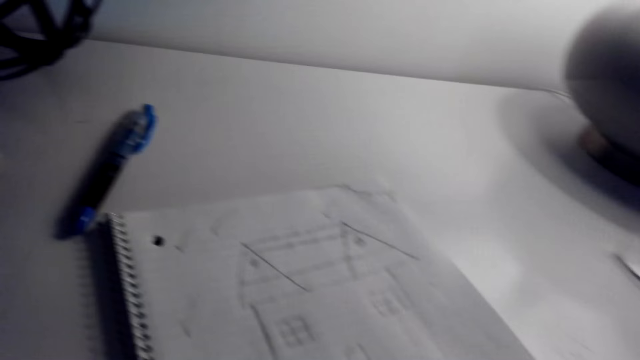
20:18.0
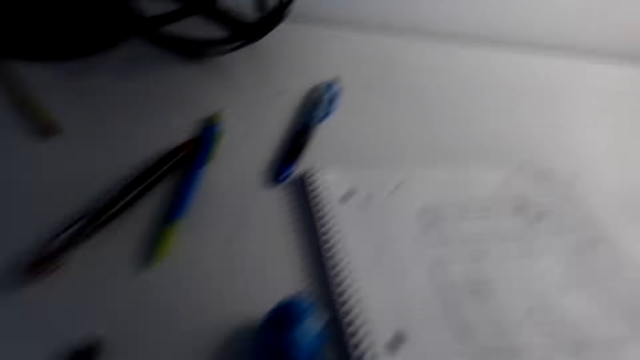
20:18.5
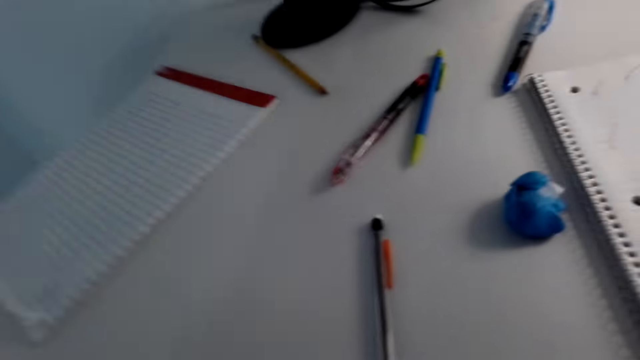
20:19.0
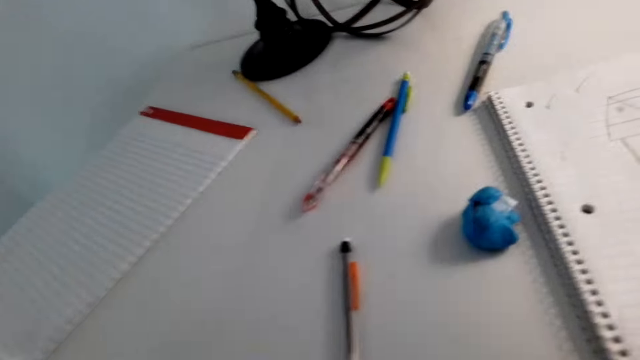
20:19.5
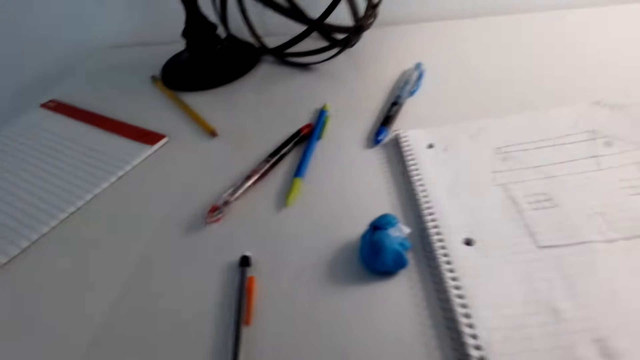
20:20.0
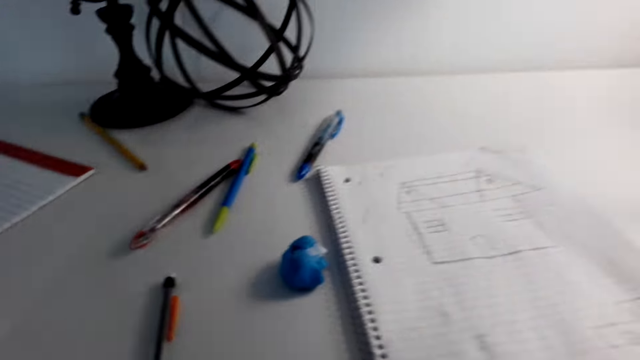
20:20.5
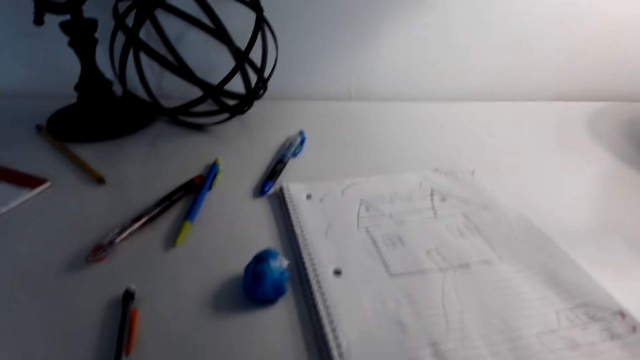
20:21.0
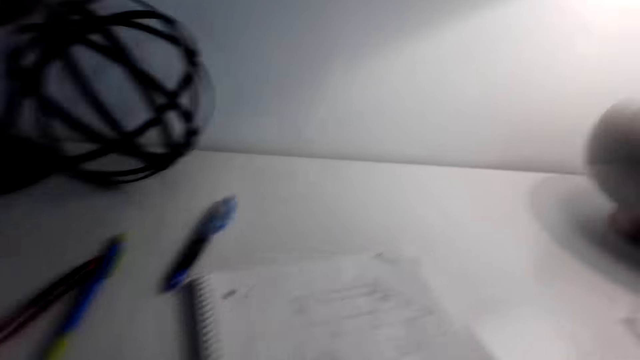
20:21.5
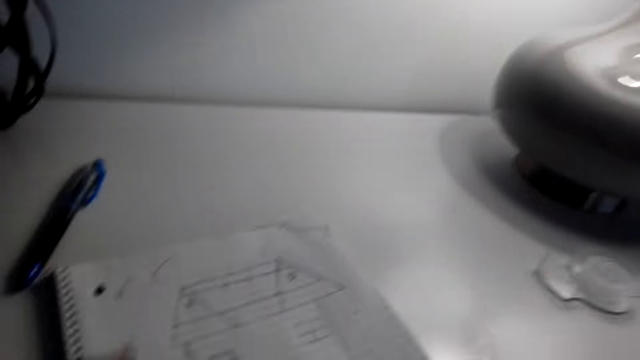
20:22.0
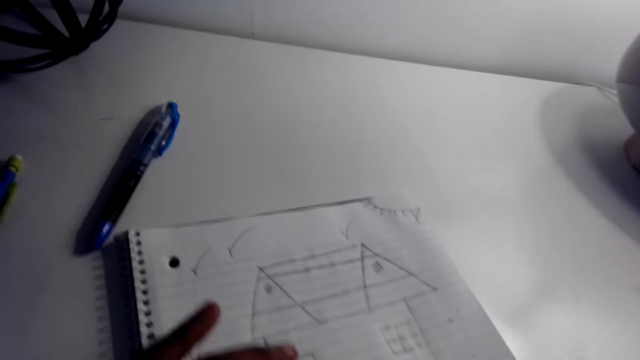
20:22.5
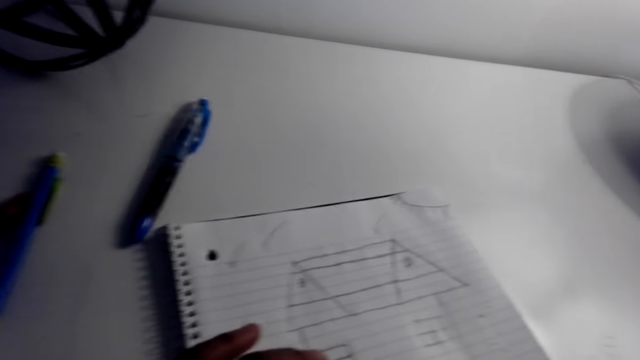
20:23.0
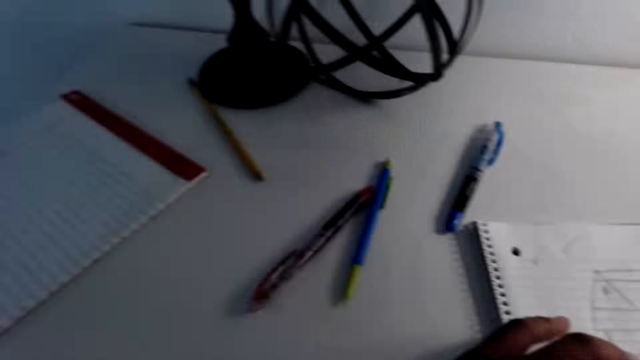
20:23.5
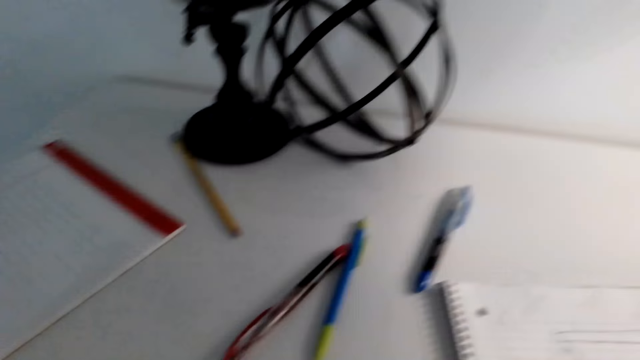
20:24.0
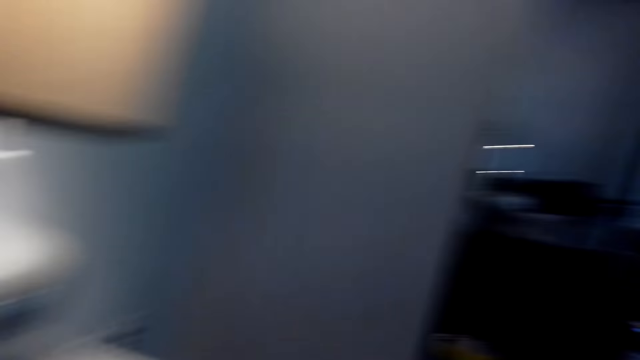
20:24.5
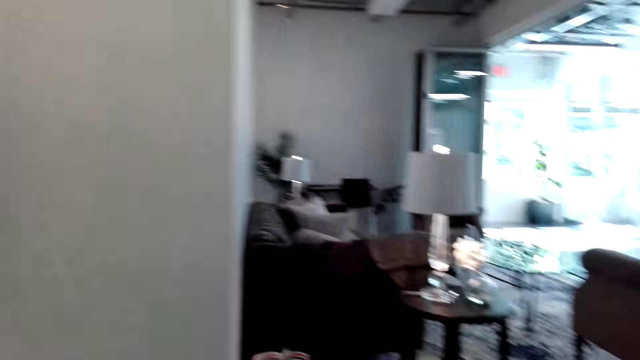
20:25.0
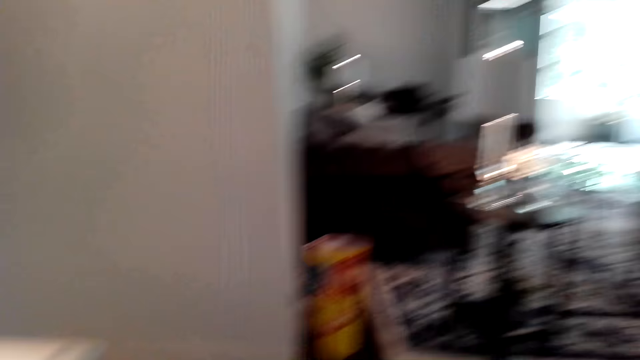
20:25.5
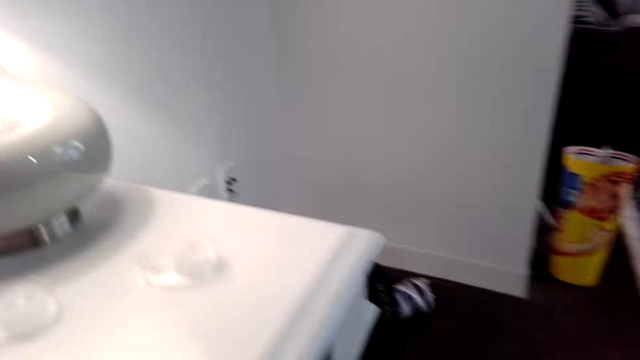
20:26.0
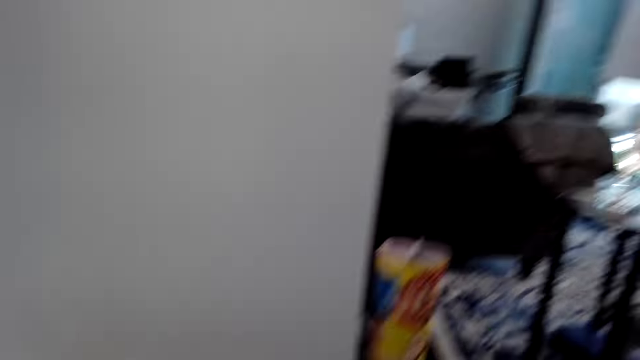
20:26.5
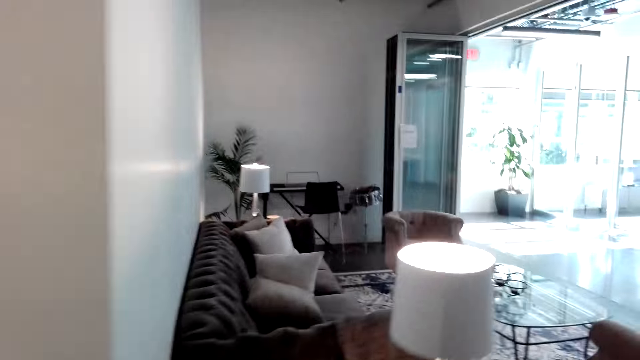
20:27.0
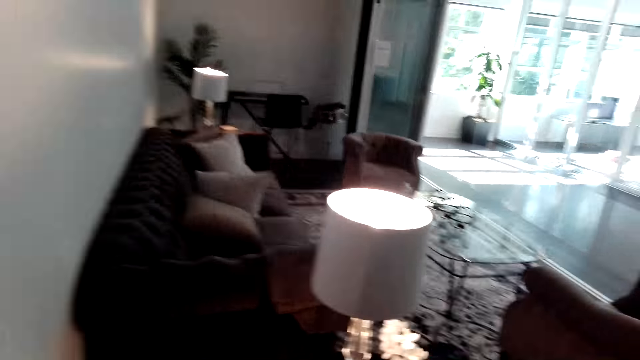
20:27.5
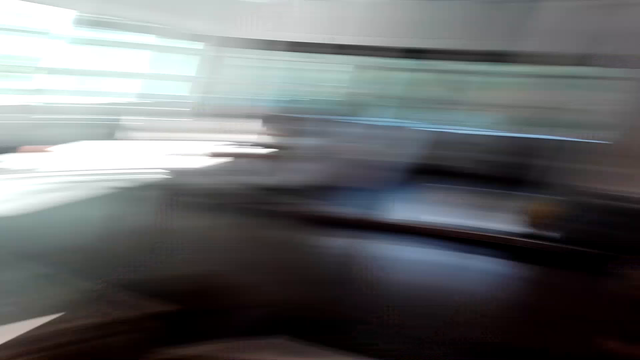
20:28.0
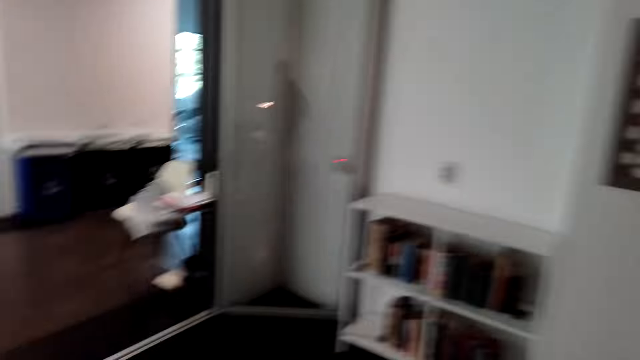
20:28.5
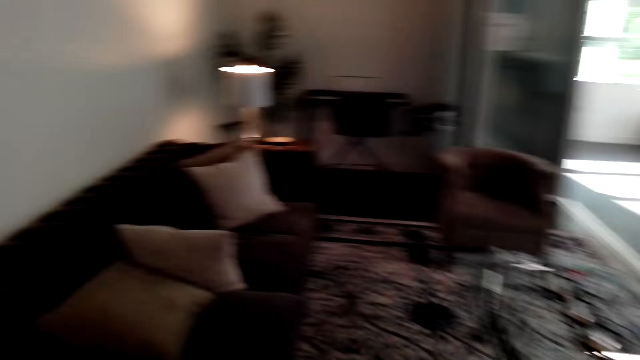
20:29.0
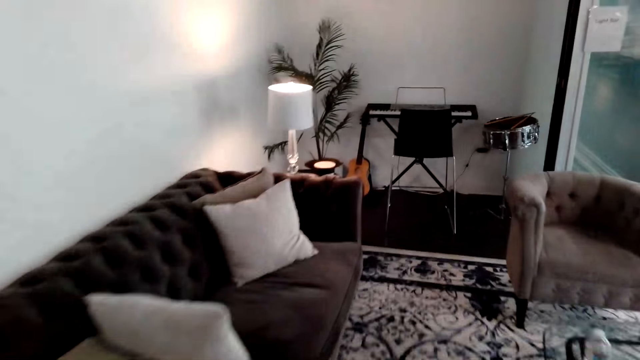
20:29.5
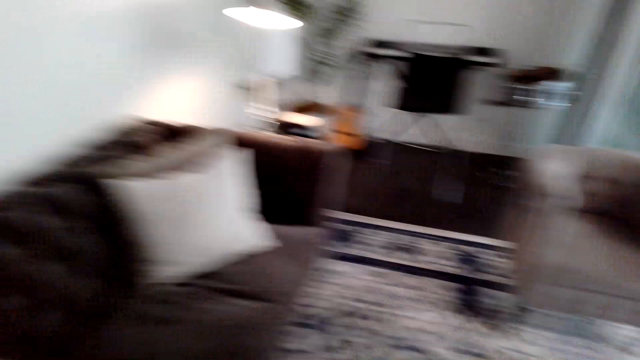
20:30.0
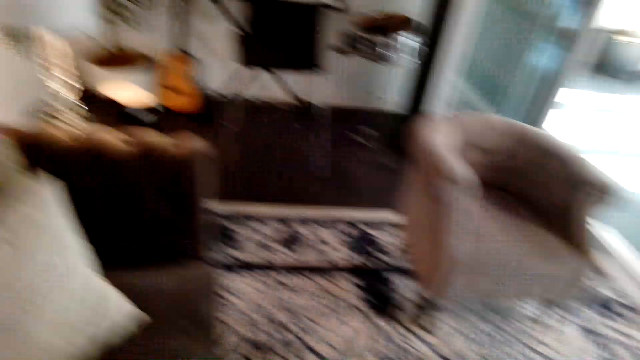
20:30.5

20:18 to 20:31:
The camera wearer stands up from the chair. He holds a book with his left hand. He touches the note paper. He walks around the sitting room. He walks to the living room.

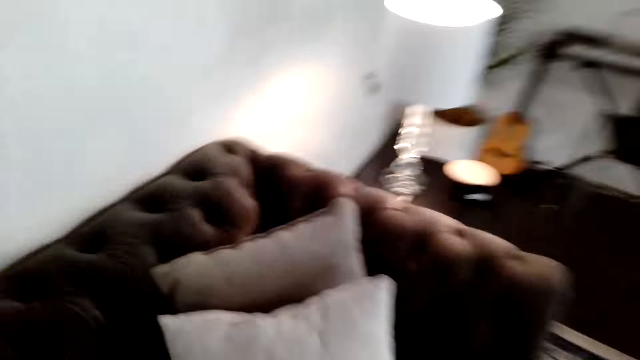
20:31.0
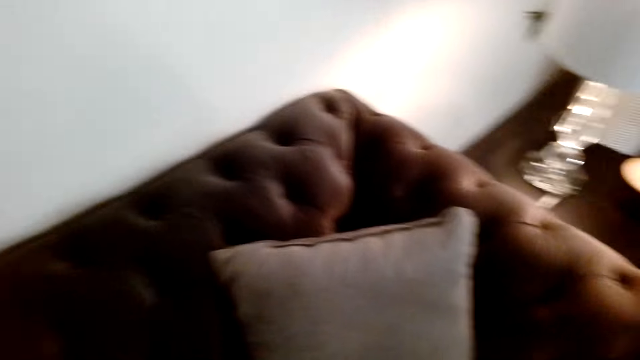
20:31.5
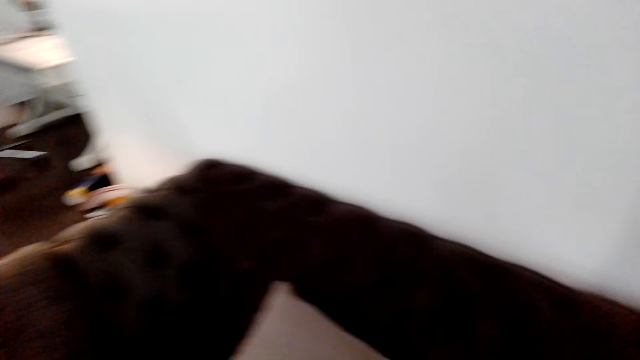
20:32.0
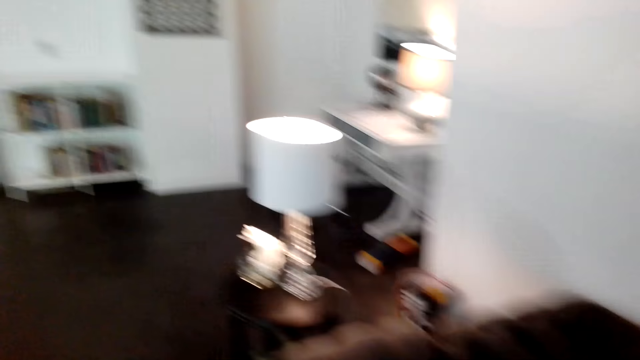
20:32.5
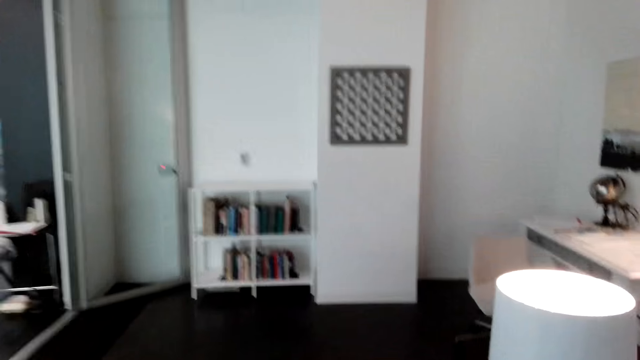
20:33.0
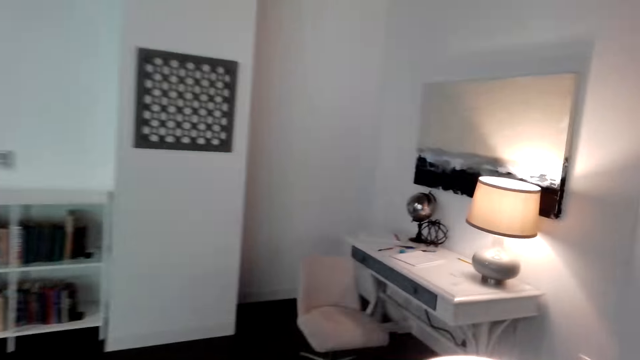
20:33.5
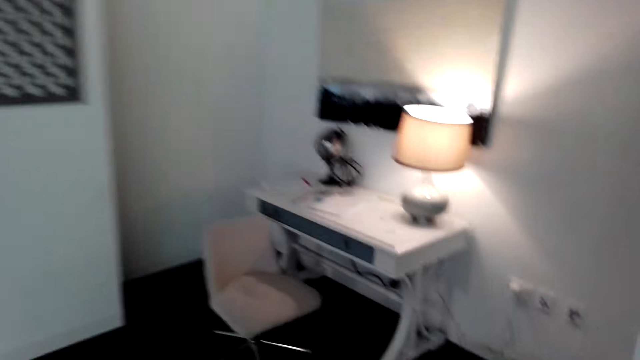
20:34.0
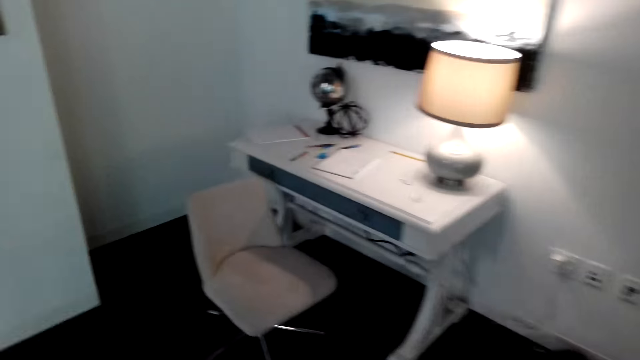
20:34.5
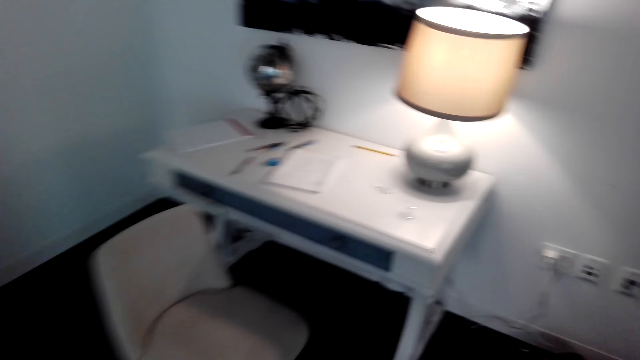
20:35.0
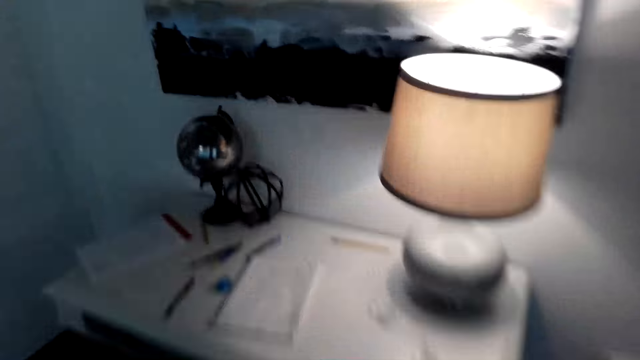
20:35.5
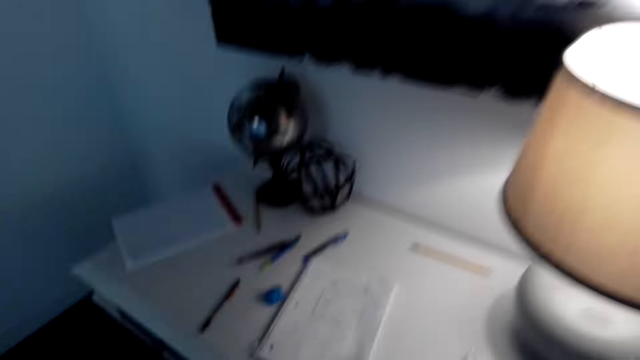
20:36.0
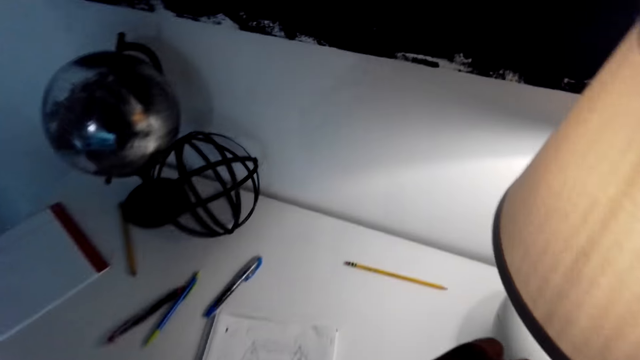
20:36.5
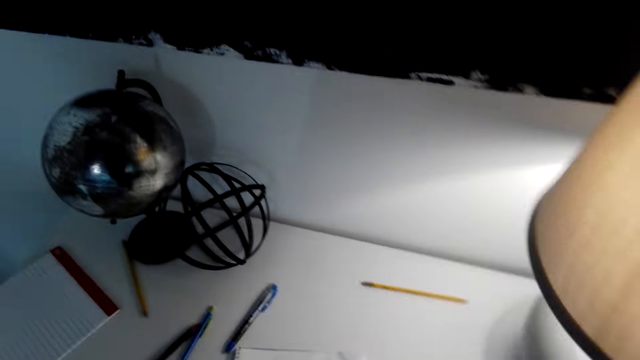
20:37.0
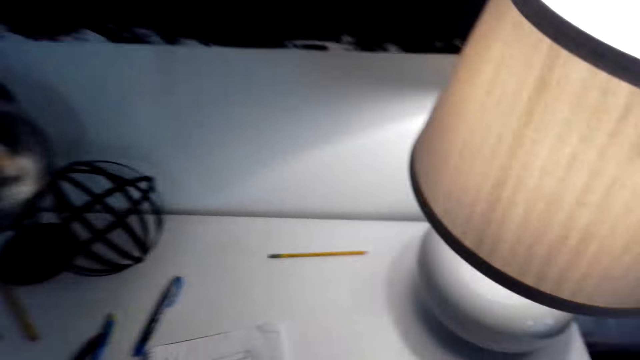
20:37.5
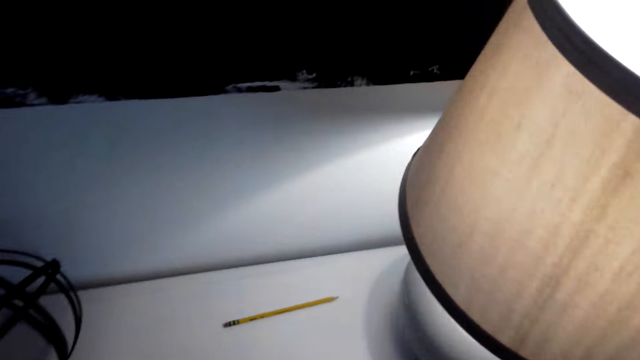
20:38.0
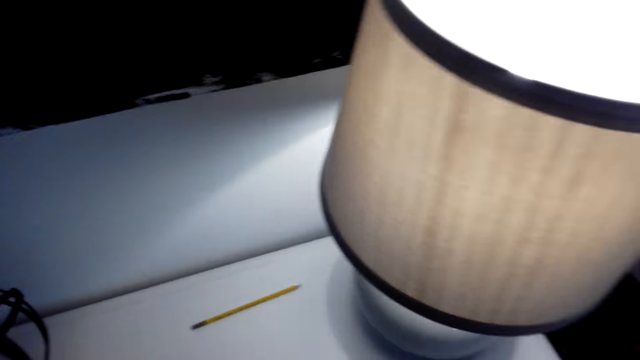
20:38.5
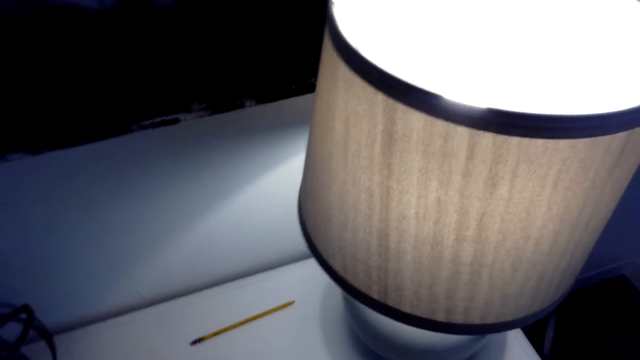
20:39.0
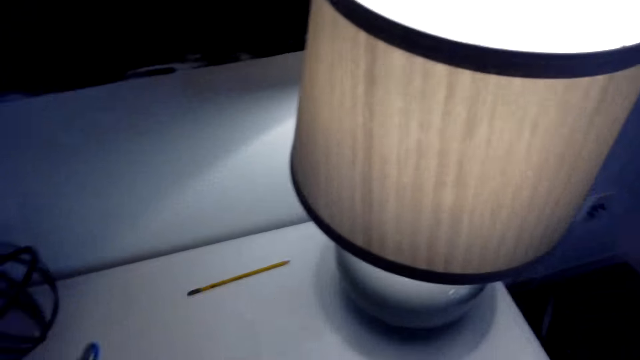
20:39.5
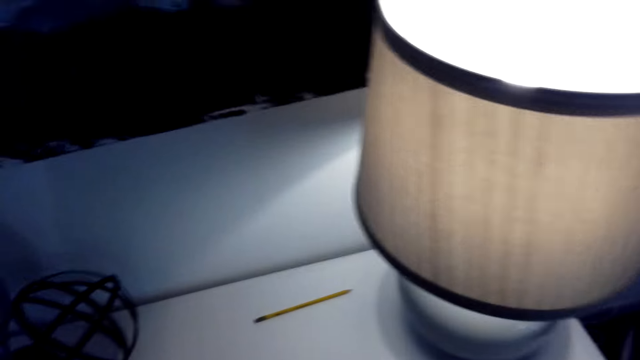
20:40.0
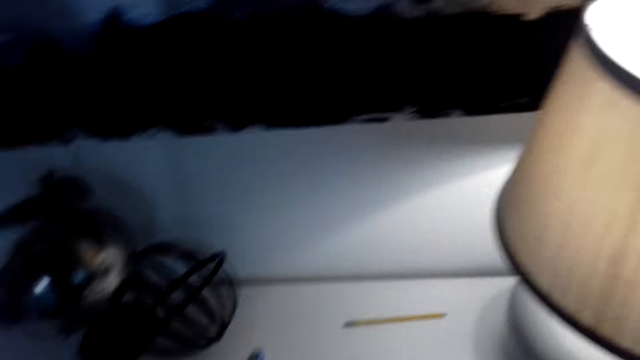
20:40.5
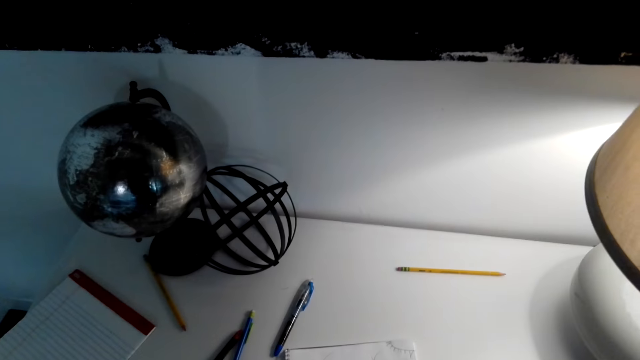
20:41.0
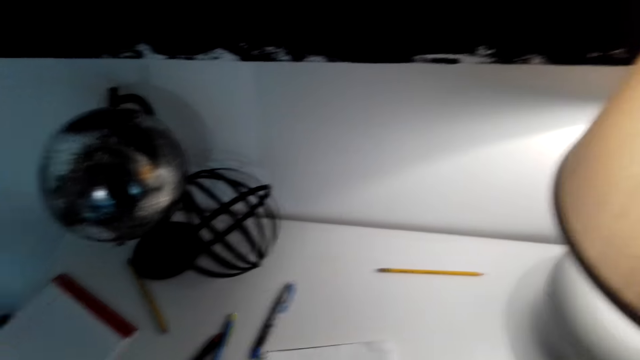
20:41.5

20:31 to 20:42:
The camera wearer picks up a mobile phone from the couch. They walk around. They sit down on the chair.
